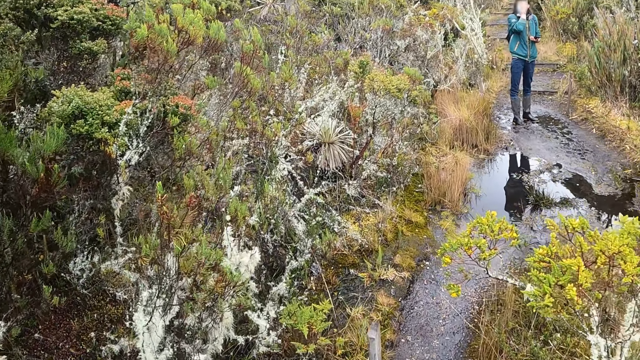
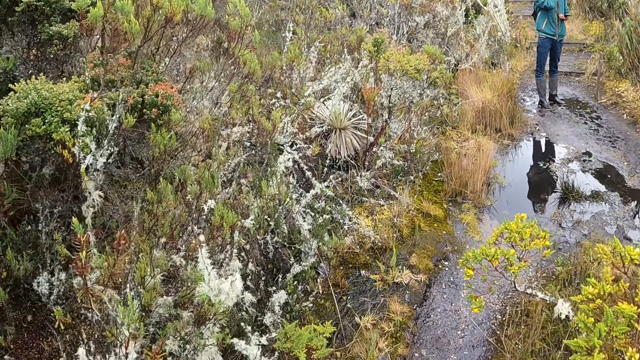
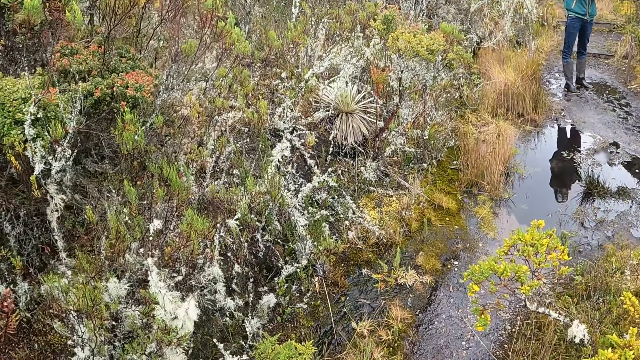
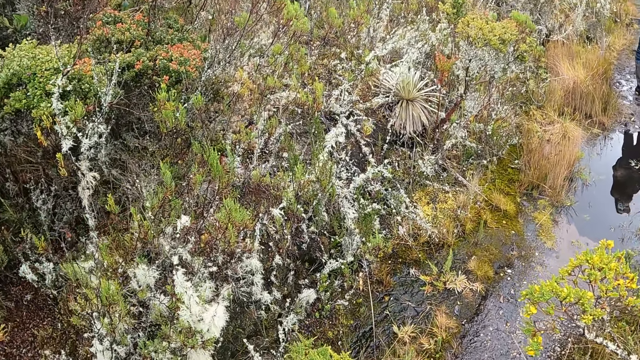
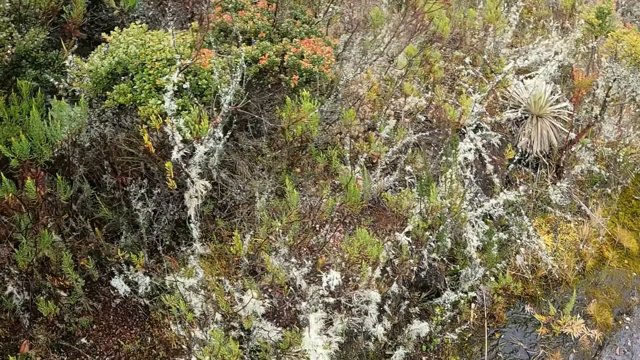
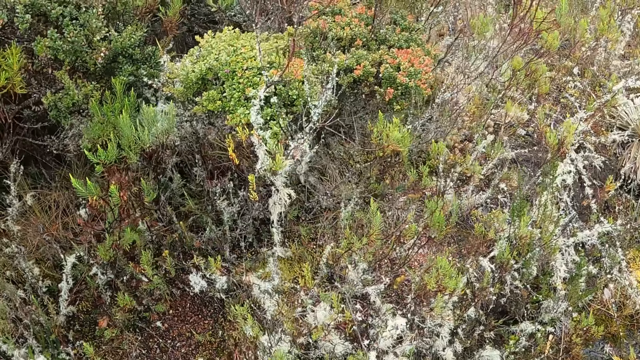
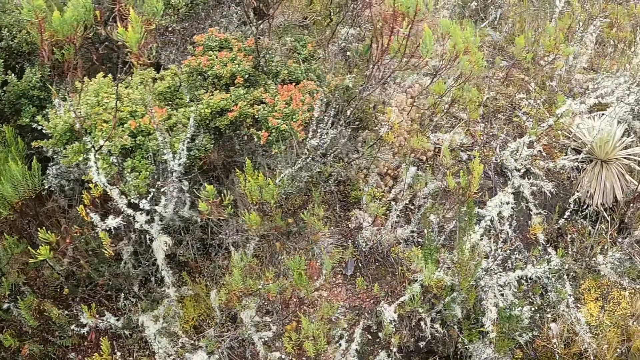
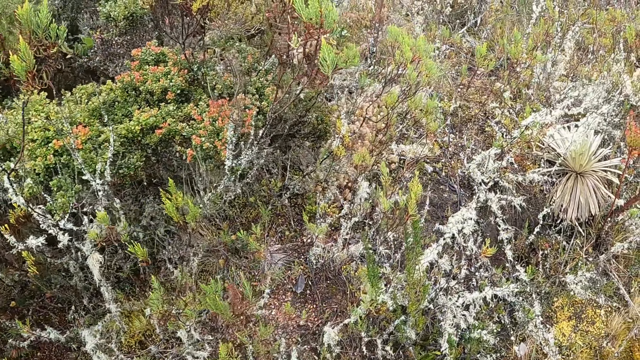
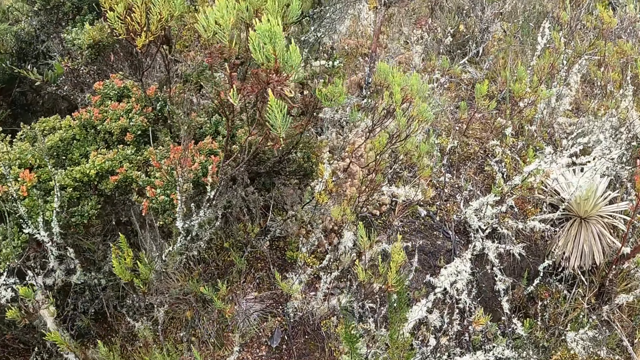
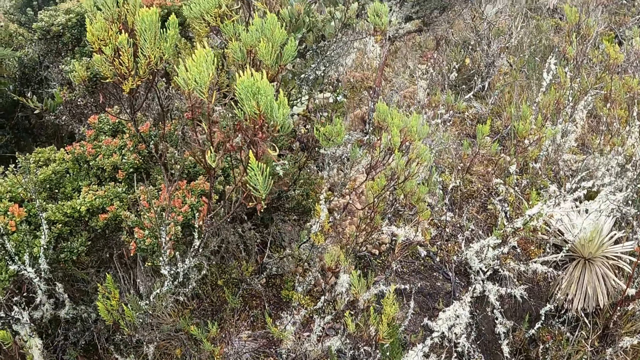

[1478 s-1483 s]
The camera wearer looks around.

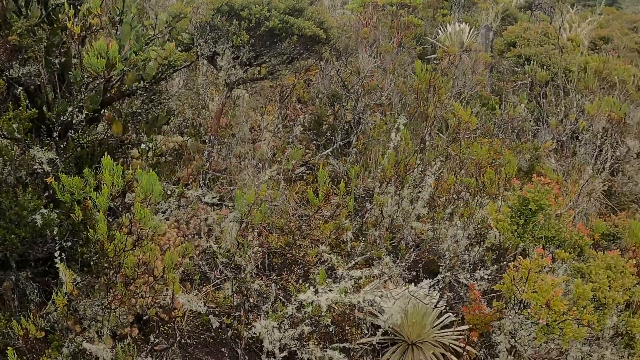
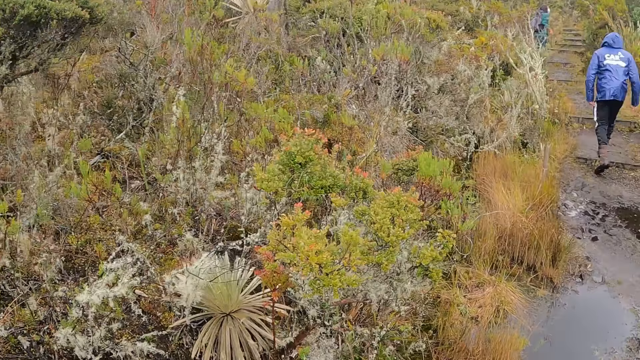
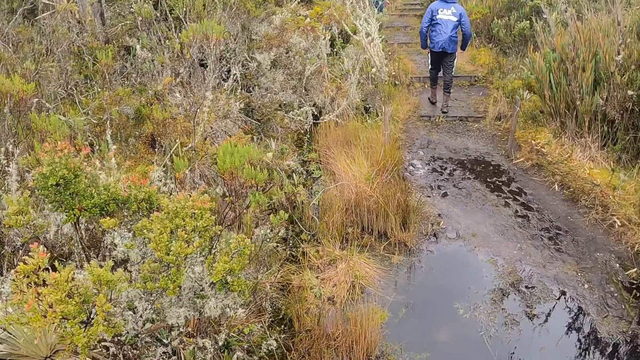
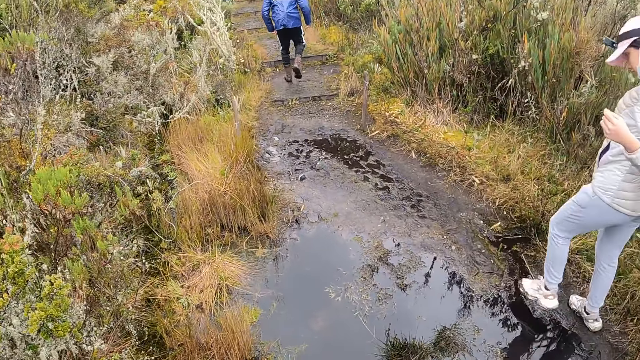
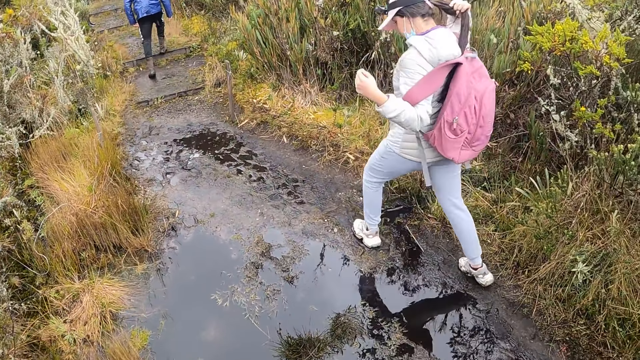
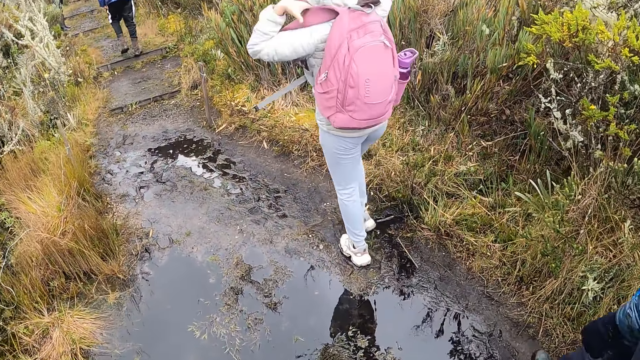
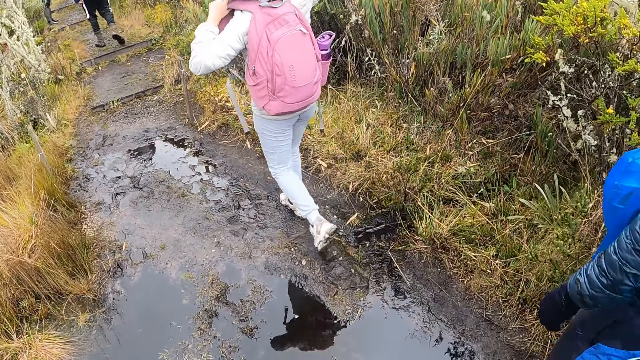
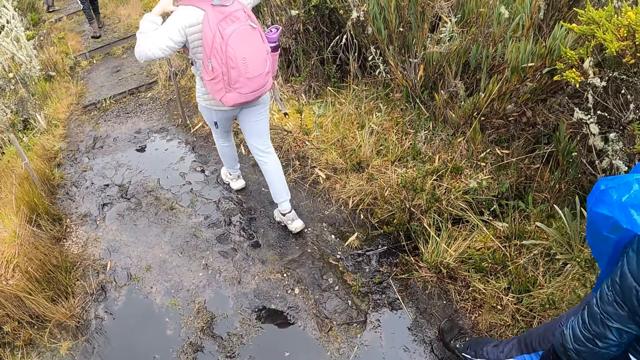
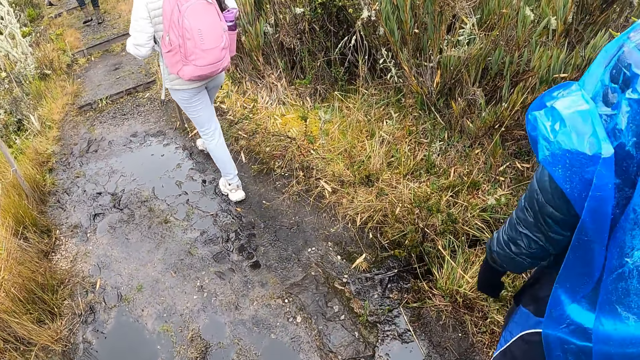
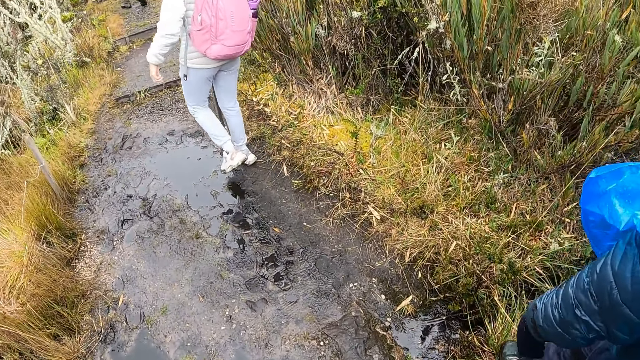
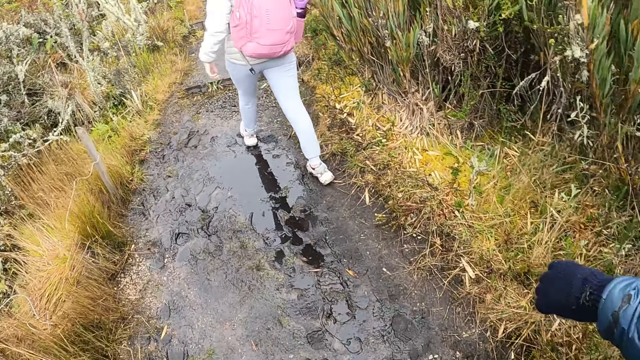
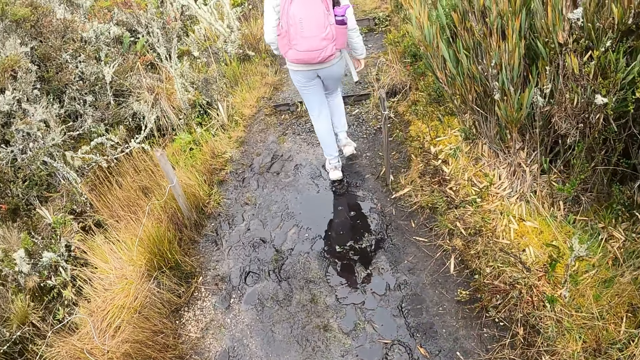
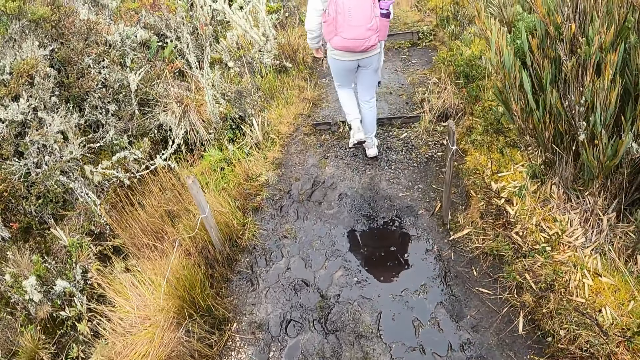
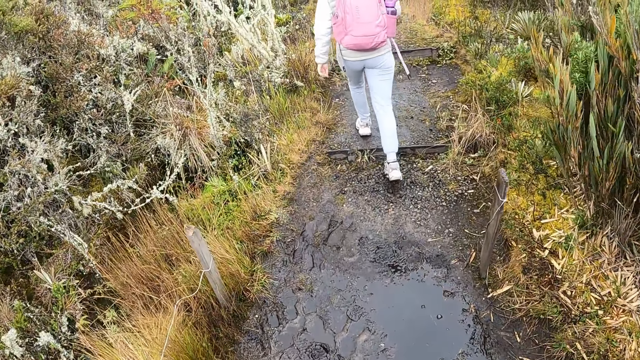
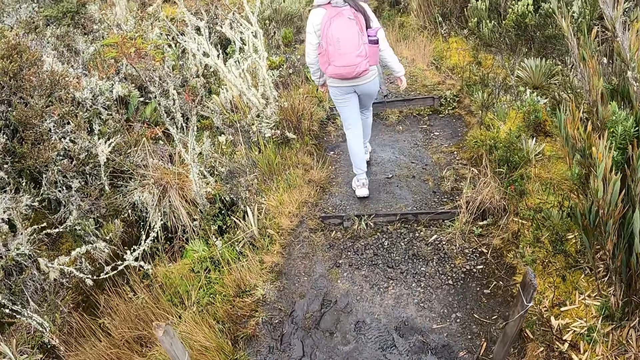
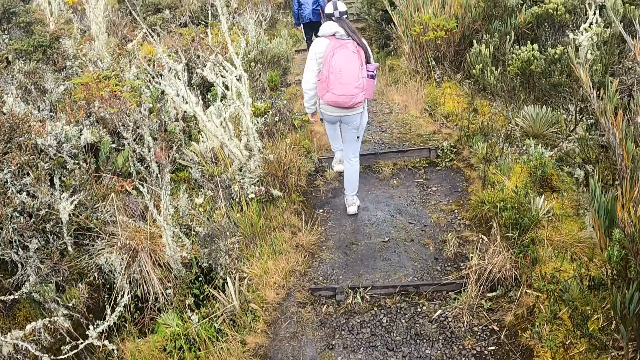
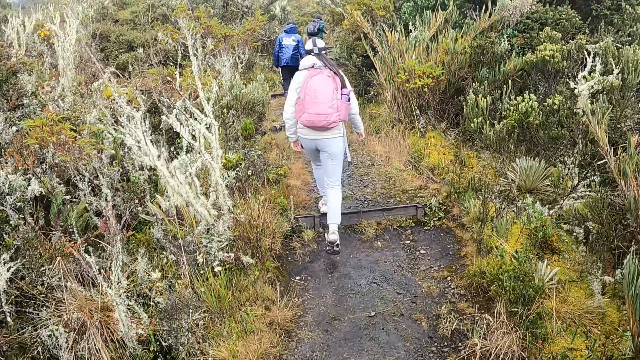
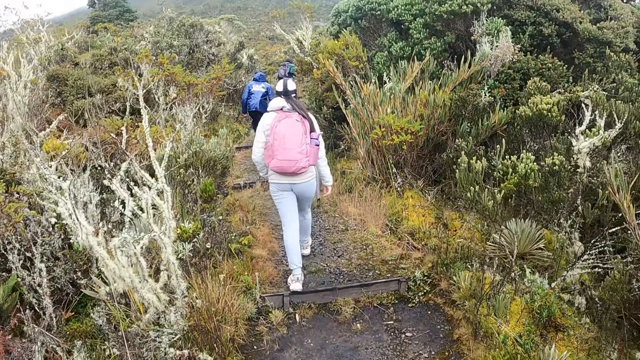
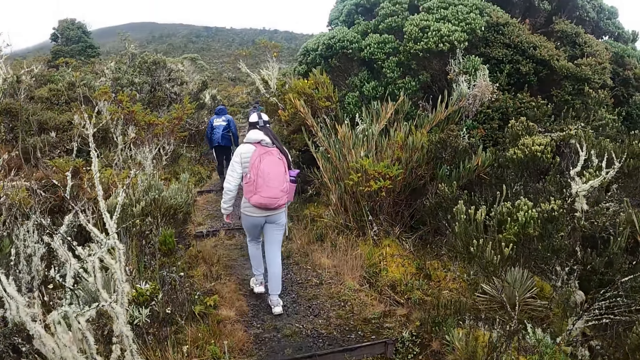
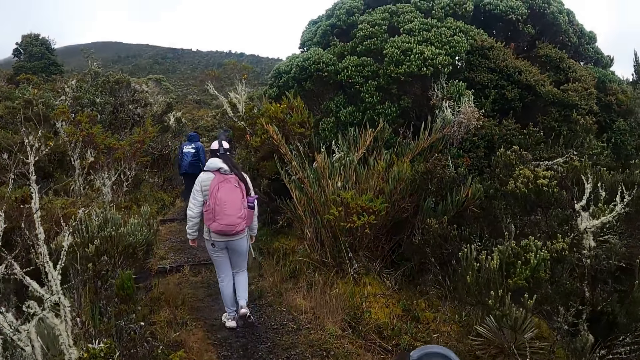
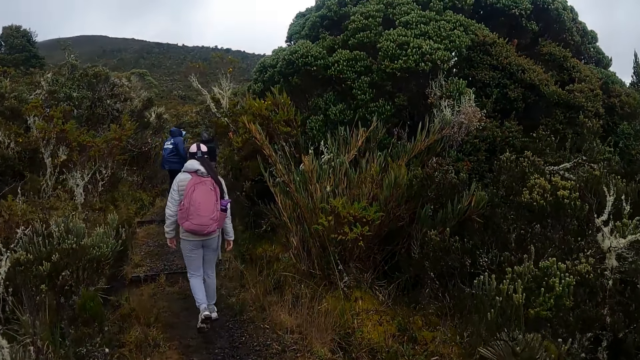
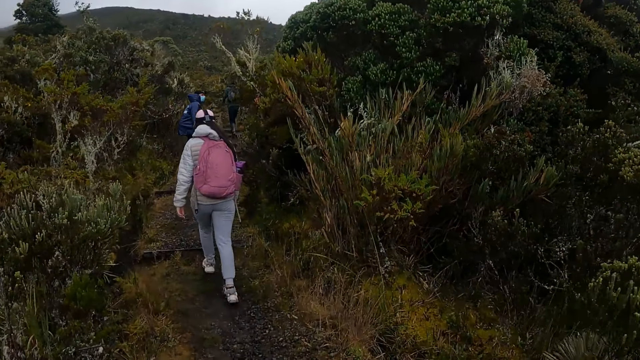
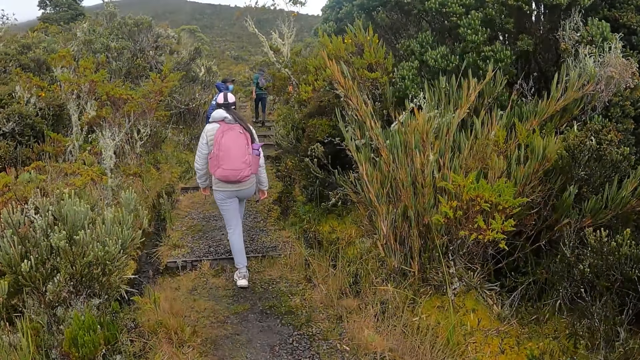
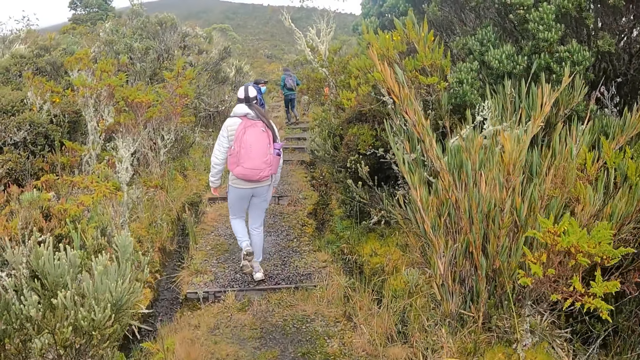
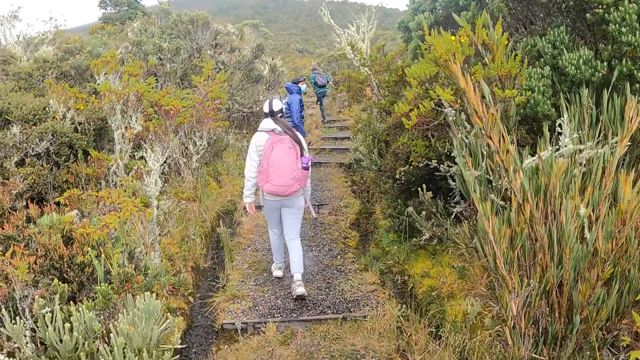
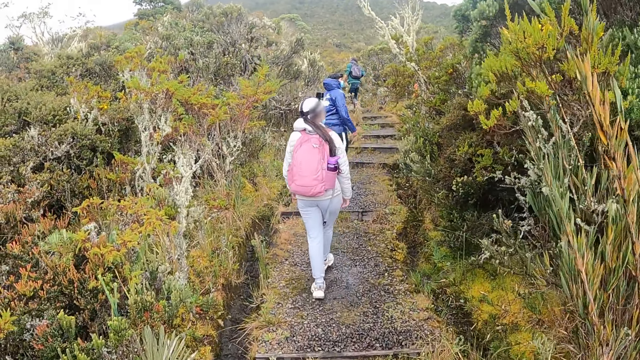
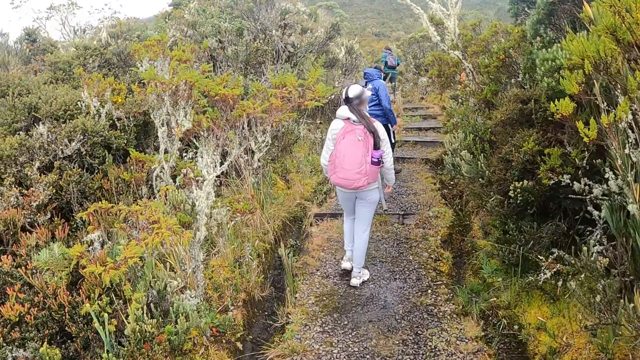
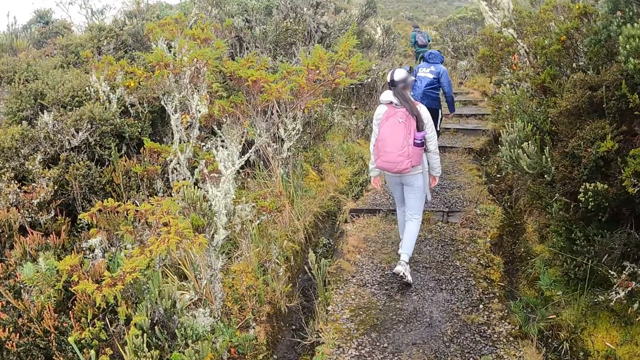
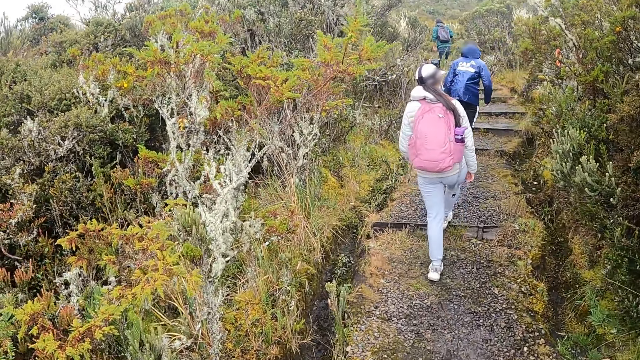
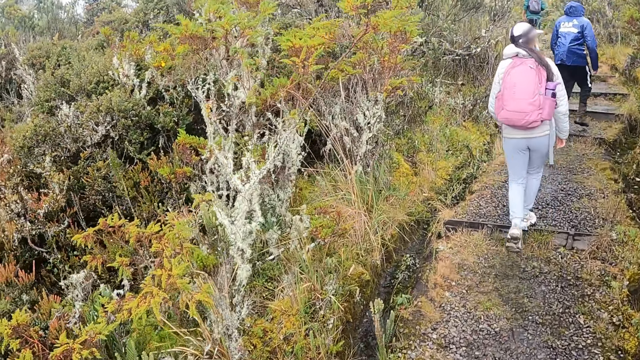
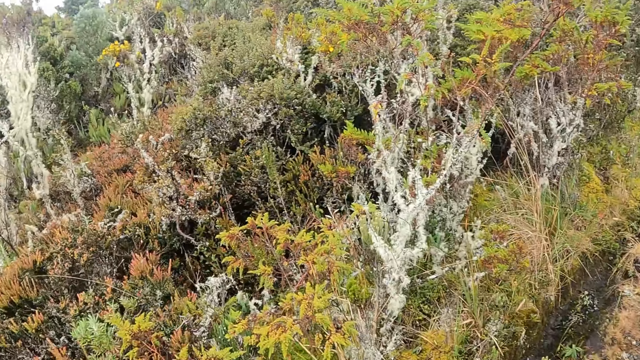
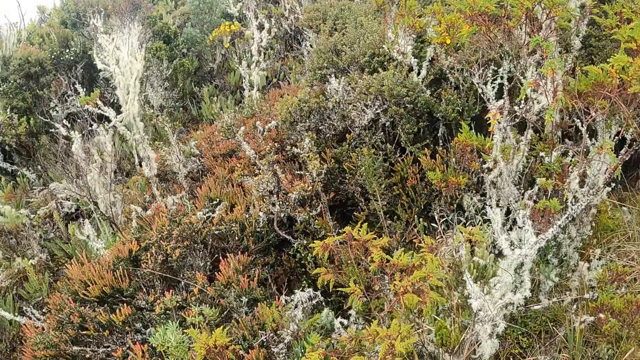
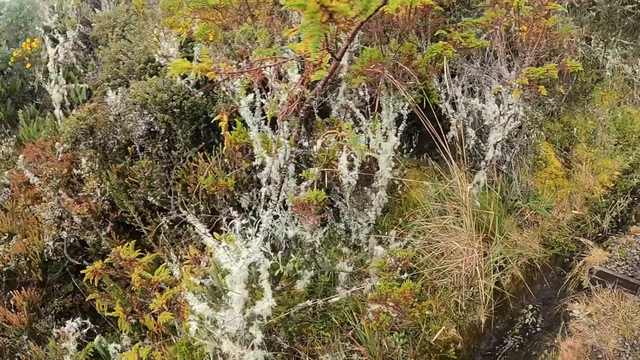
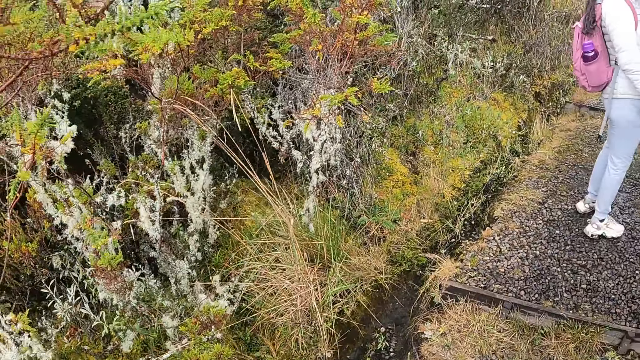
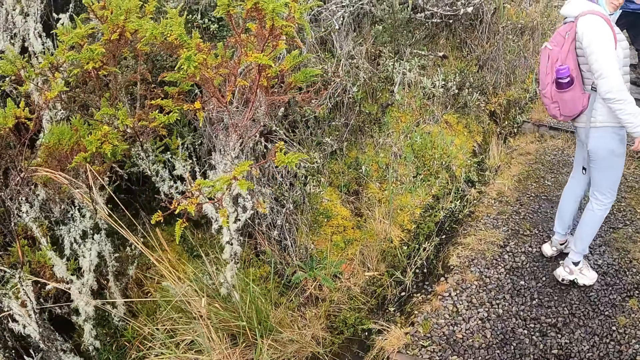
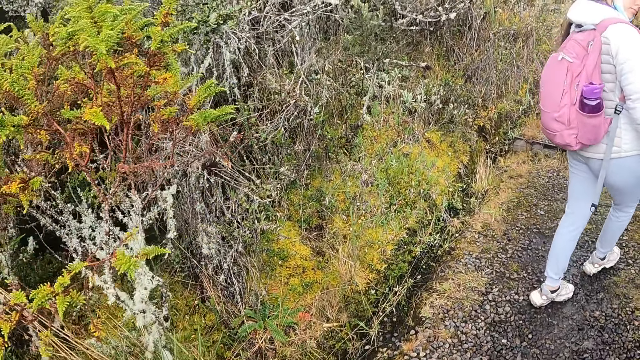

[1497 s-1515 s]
A lady walks ahead. The camera wearer walks beside a man. They hike on a muddy hike trail with a man, another man, and a woman. They look around.
